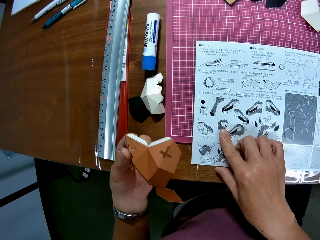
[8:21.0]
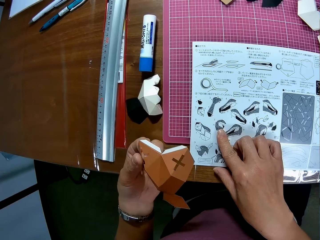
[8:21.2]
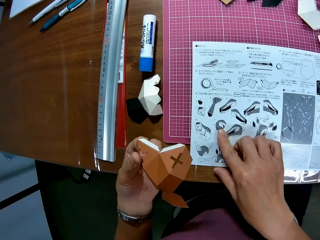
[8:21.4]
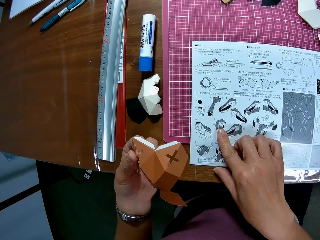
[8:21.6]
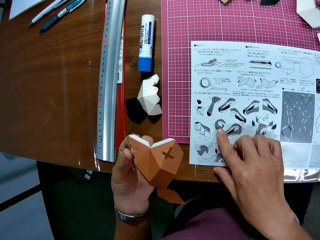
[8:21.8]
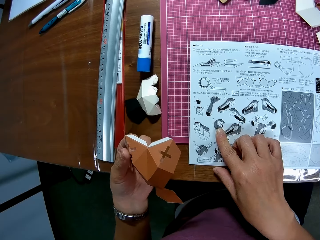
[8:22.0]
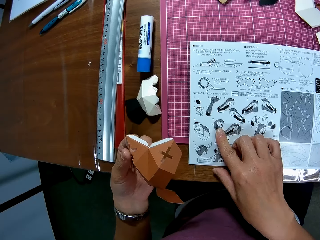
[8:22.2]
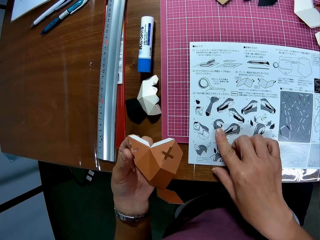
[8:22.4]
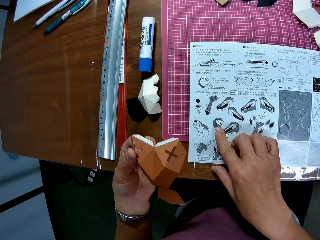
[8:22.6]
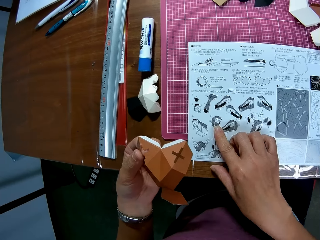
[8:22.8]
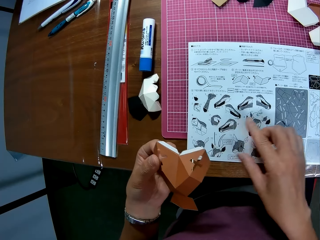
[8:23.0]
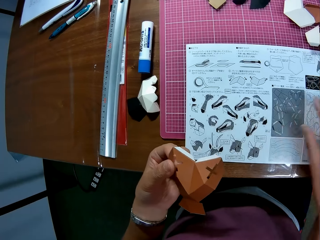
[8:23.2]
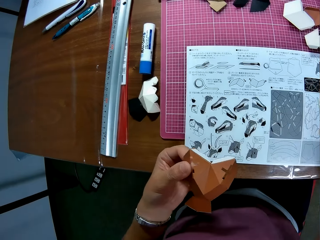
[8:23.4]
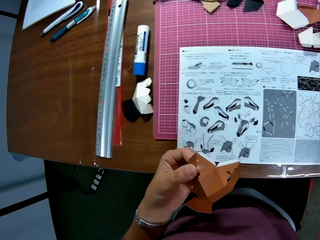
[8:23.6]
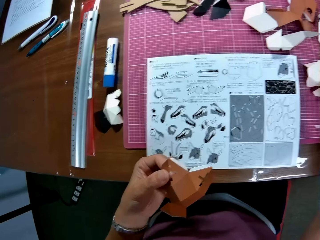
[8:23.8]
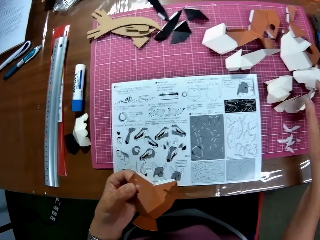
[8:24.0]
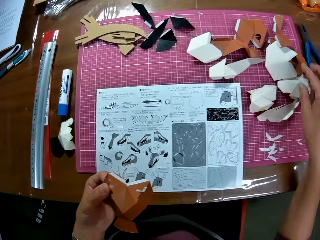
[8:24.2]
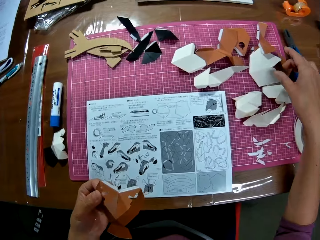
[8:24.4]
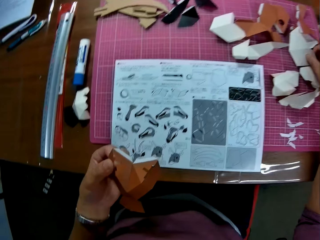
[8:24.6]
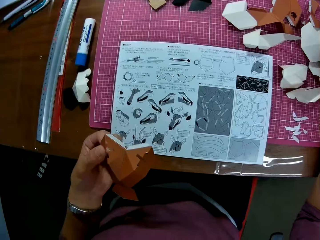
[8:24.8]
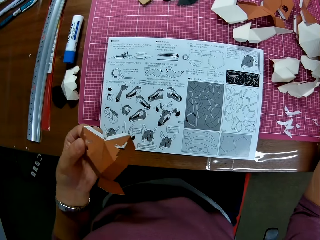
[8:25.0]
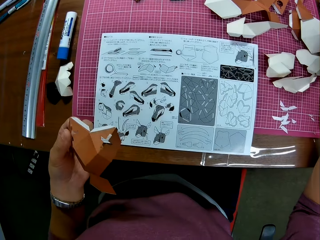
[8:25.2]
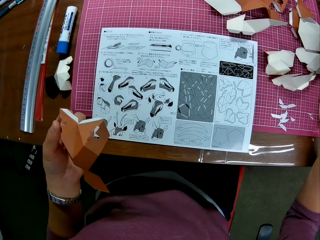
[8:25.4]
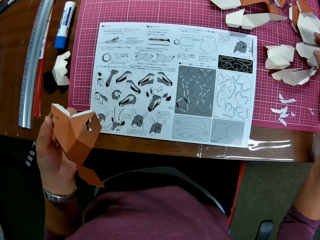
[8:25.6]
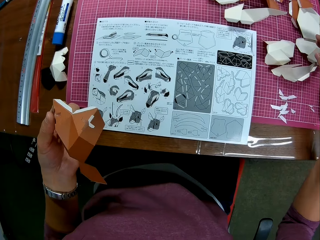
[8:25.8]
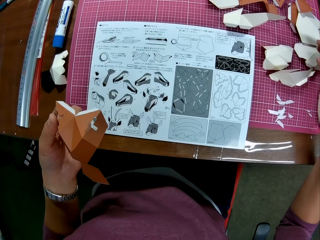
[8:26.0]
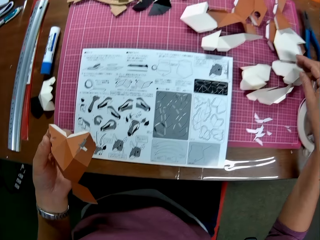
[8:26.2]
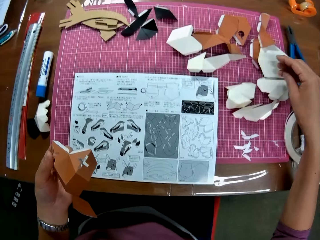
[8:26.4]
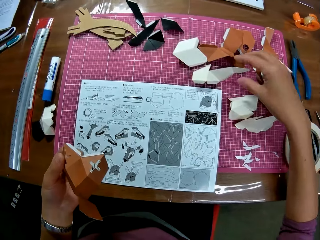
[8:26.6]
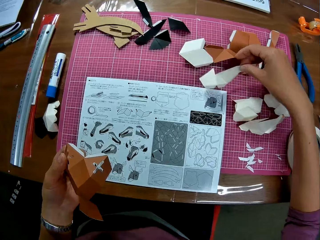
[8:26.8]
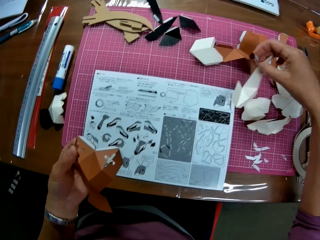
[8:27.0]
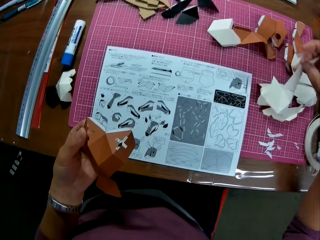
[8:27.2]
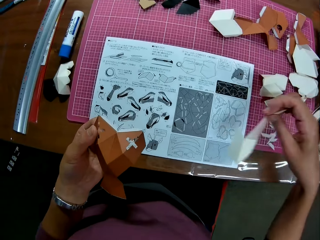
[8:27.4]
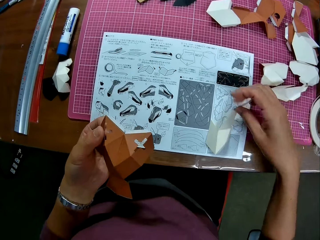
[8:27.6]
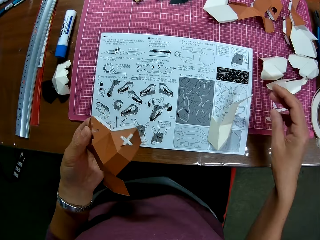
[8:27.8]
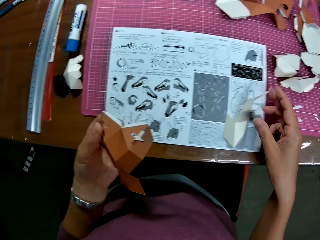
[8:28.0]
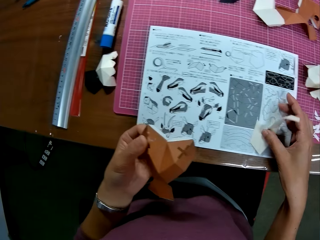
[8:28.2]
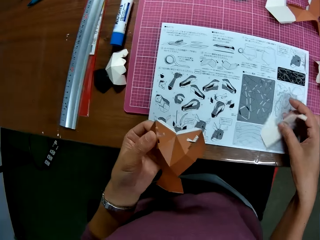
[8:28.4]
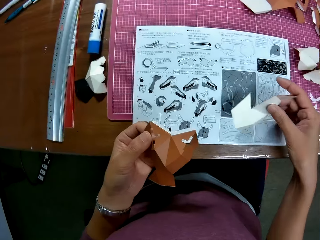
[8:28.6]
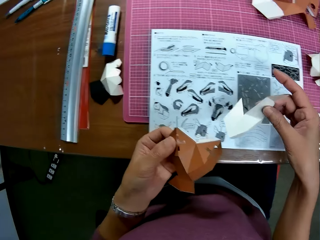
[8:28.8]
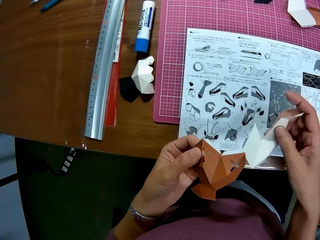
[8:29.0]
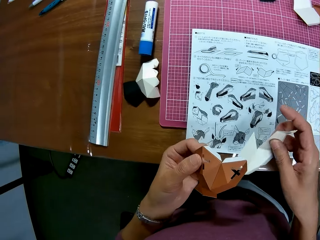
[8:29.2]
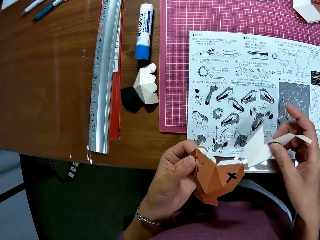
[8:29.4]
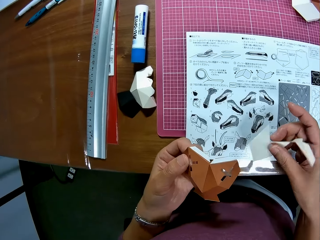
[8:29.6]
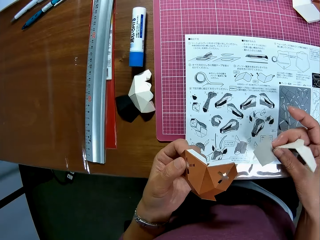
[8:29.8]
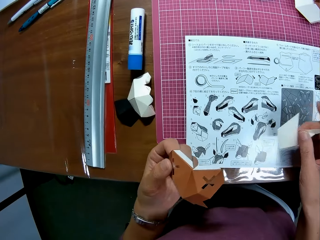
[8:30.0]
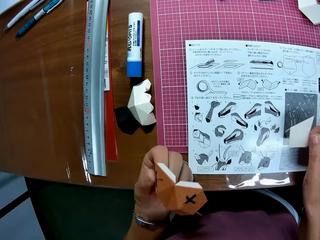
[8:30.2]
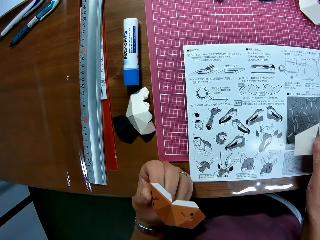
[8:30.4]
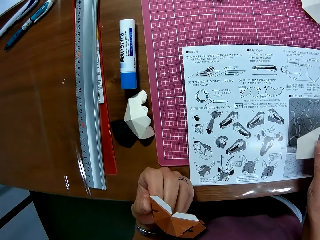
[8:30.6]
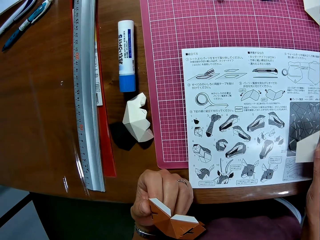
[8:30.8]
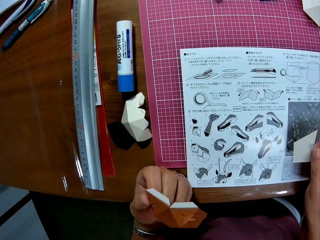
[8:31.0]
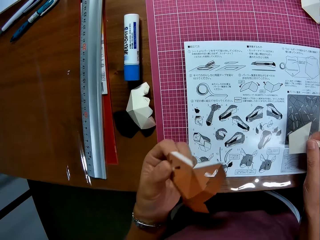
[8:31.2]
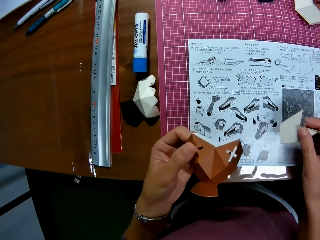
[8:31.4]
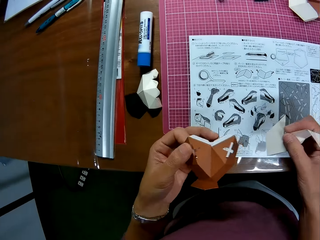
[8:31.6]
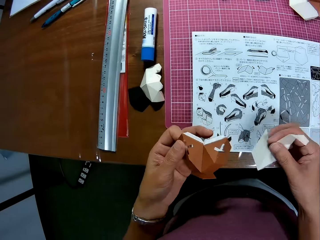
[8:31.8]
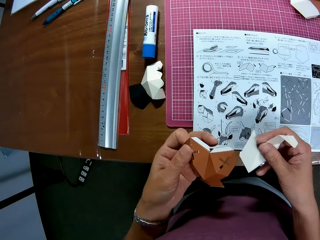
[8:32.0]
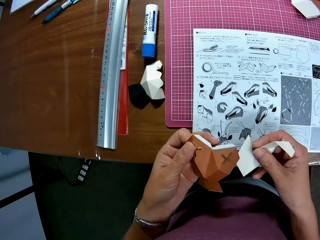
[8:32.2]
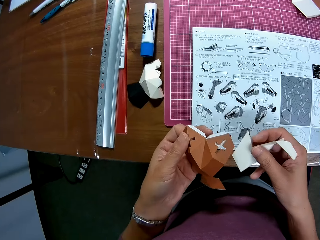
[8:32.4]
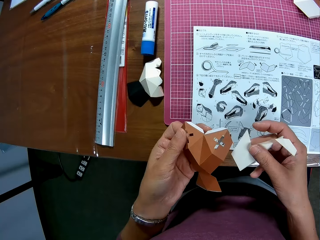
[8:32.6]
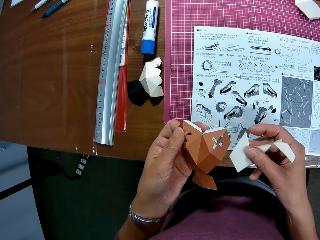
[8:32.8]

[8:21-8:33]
The camera wearer moves a crafting paper on the table. They move the crafting paper on the table again. They pick up the crafting paper on the table. They drop the crafting paper on the table. They pick up the crafting paper on the table.

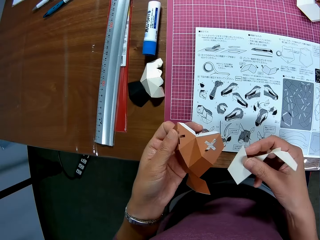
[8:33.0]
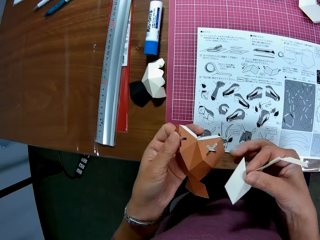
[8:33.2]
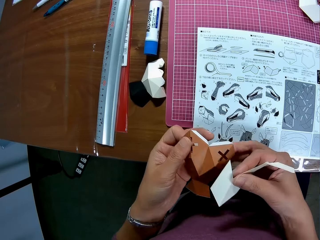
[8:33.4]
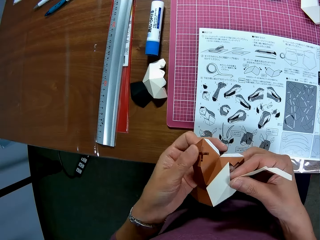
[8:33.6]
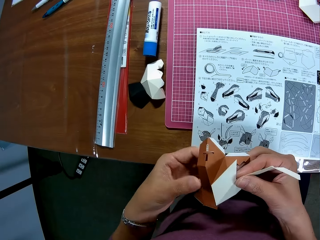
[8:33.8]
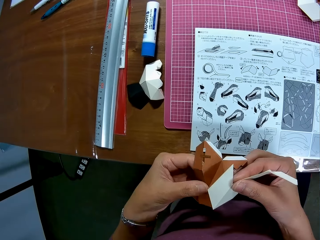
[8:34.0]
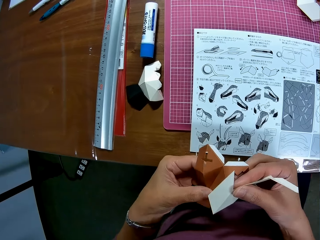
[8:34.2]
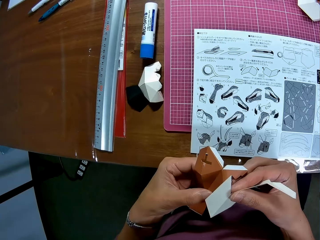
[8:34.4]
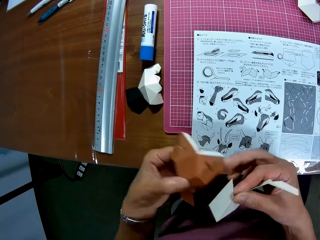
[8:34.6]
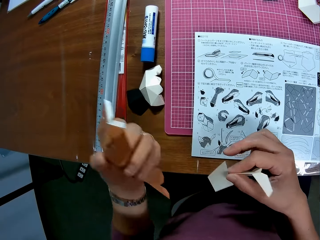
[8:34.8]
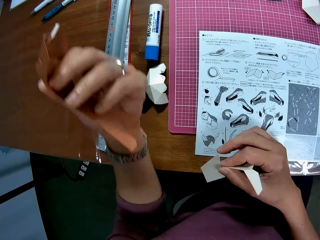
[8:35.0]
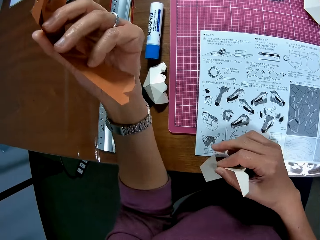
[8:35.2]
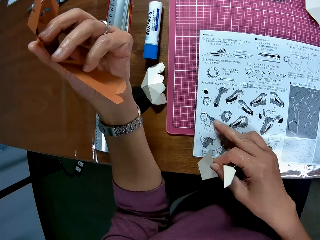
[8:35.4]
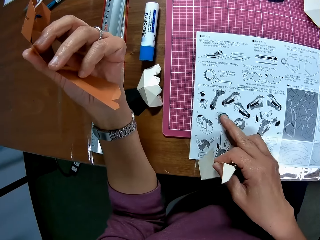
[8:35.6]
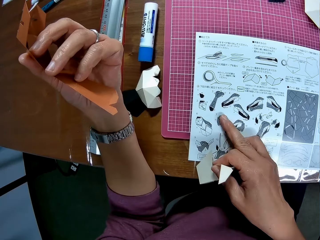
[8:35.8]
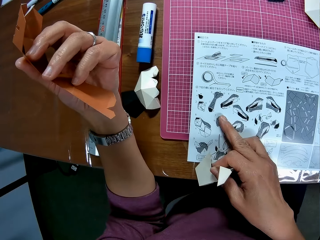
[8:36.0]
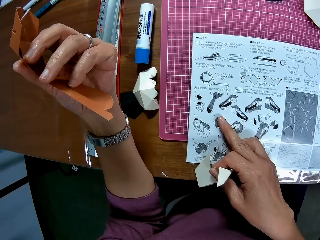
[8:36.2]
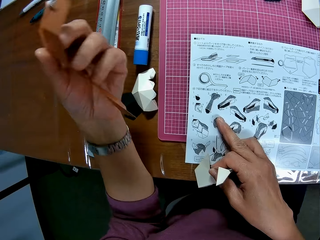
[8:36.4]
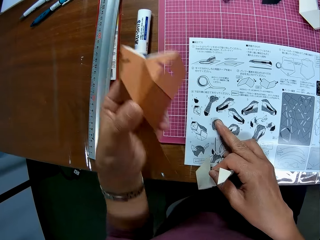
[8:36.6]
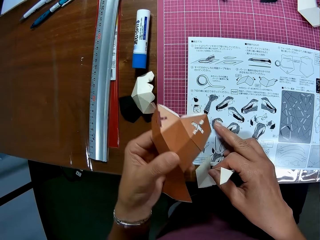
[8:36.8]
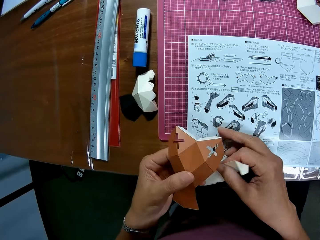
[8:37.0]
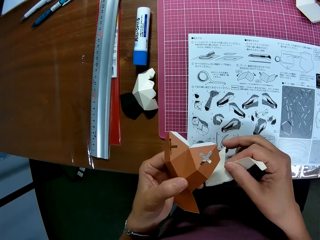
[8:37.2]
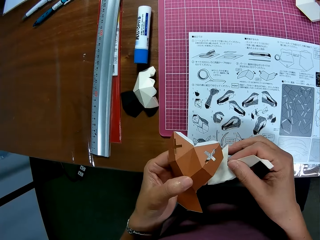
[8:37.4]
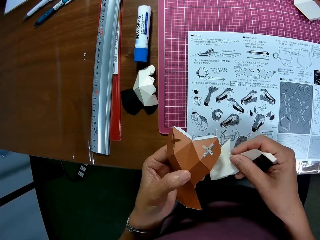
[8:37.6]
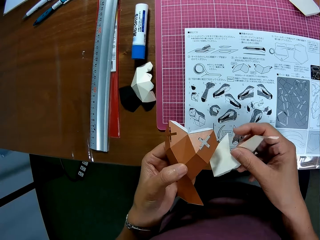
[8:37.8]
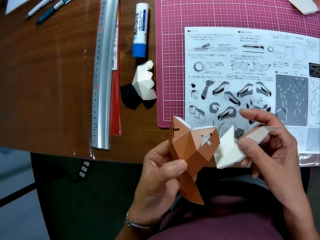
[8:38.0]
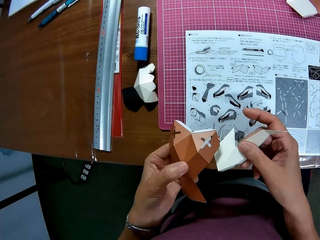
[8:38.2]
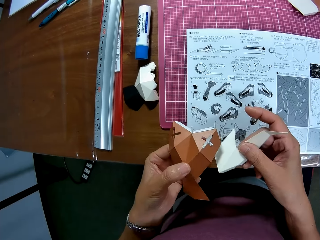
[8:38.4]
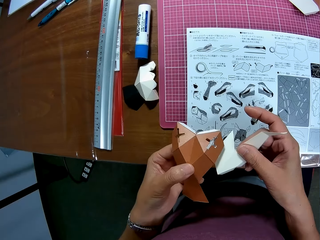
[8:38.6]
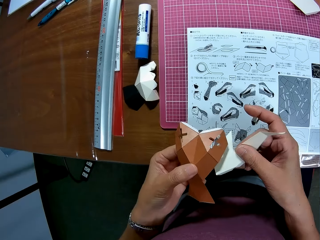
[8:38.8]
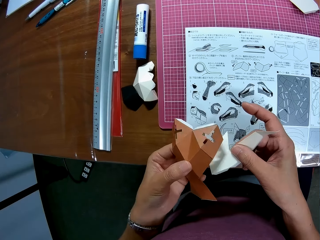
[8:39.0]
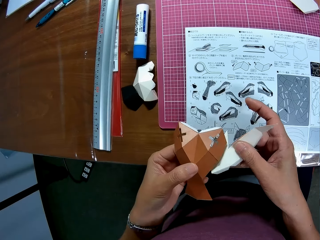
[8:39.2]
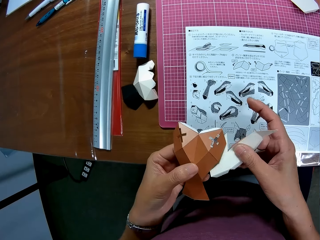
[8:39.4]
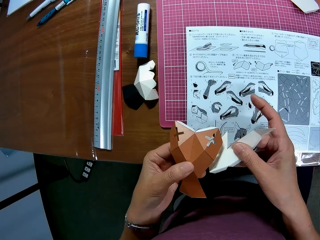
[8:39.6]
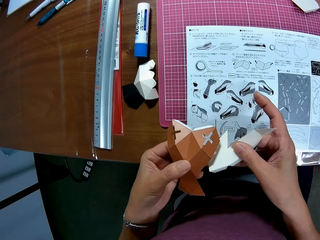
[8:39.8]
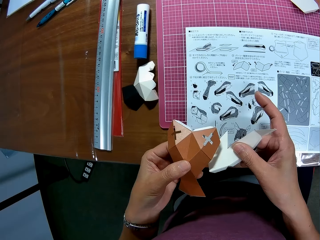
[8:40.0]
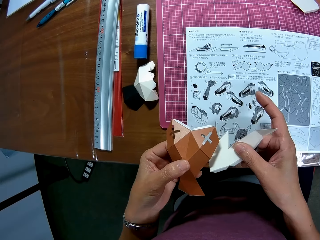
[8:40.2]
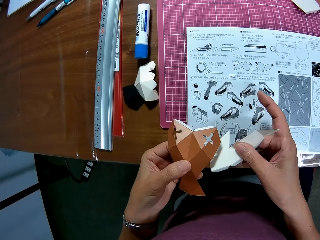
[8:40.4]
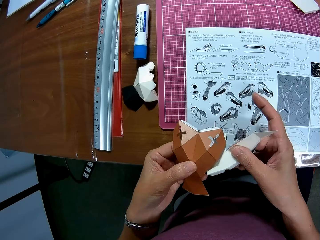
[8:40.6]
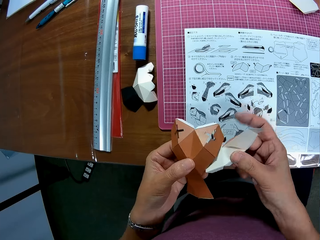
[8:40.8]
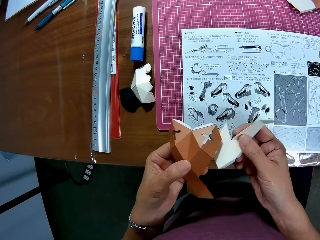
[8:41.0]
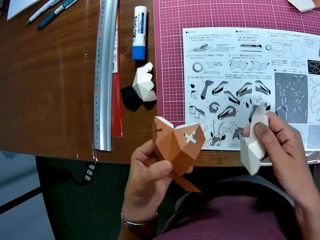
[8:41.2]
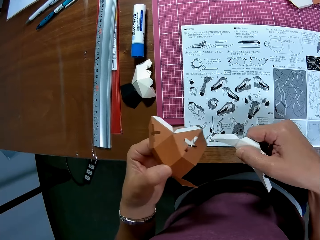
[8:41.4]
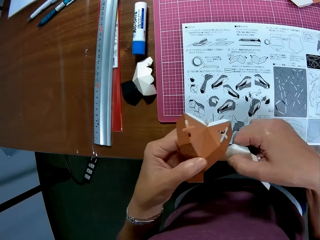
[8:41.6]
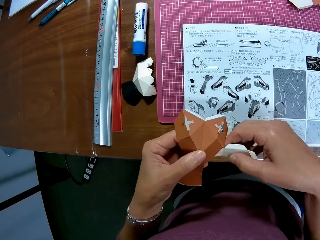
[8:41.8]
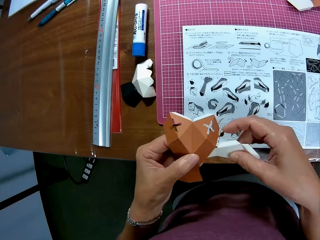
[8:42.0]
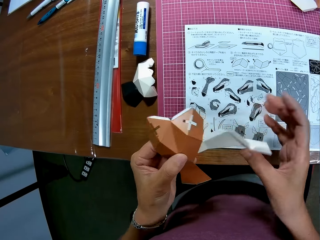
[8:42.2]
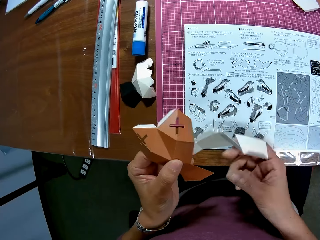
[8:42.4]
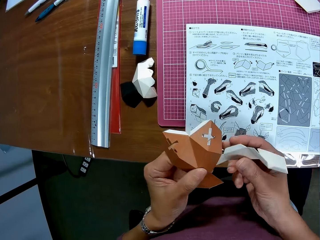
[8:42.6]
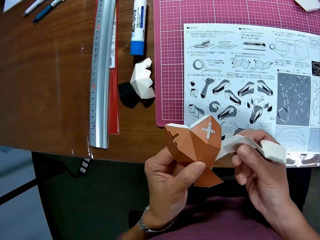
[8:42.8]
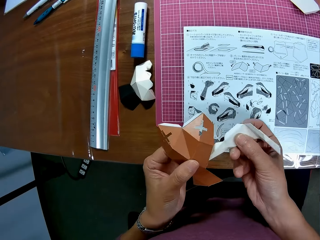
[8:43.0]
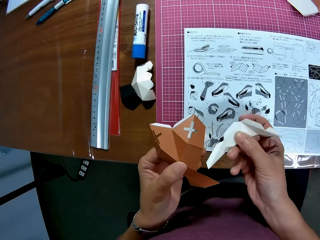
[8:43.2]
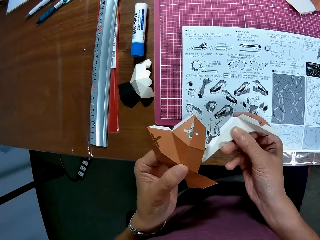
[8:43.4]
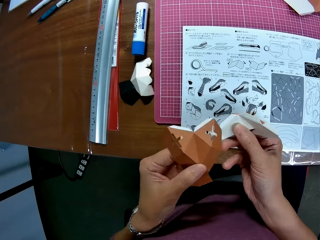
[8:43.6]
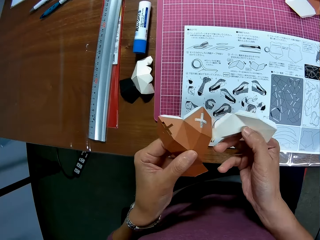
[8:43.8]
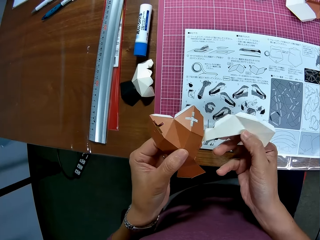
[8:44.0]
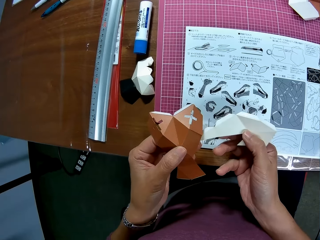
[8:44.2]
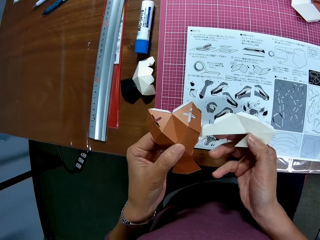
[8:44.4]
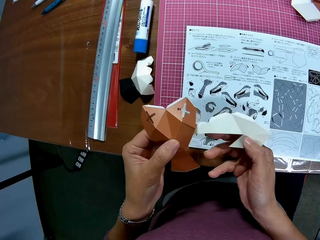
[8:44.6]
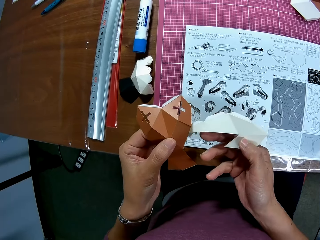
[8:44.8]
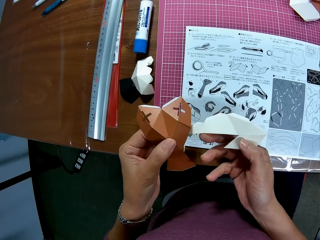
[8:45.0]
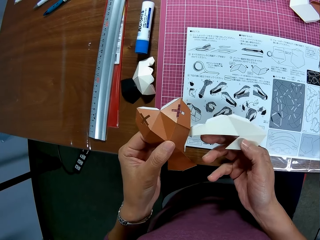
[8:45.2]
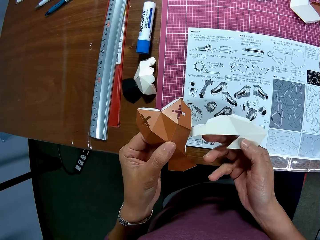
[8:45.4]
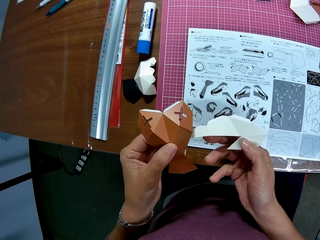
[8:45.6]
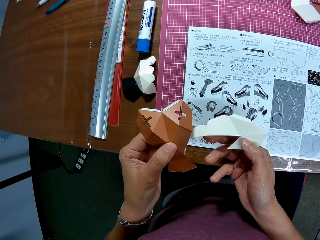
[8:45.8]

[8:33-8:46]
The camera wearer puts his hand on the table. He touches the paper on the table. He points at a diagram on the manual. He arranges the papercrafts in his hand. He exchanges the crafting paper to his left hand.
